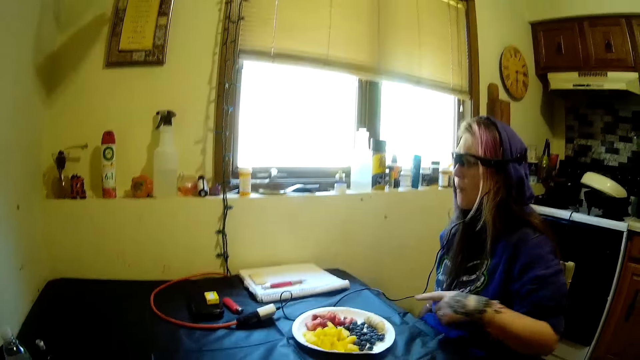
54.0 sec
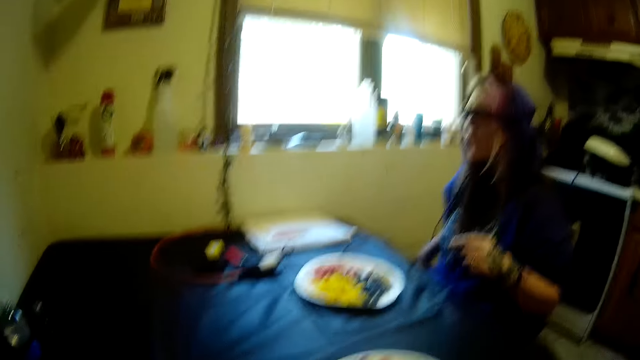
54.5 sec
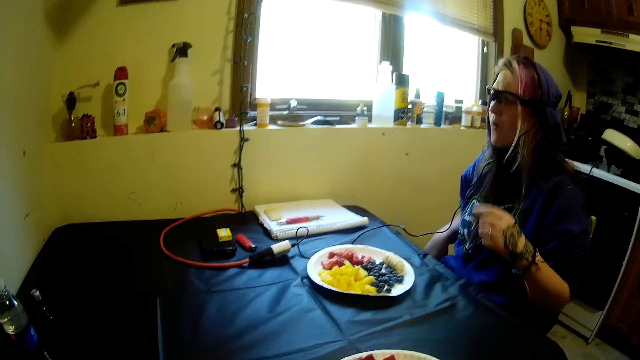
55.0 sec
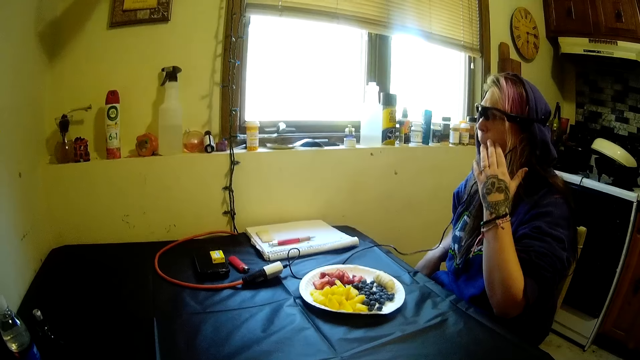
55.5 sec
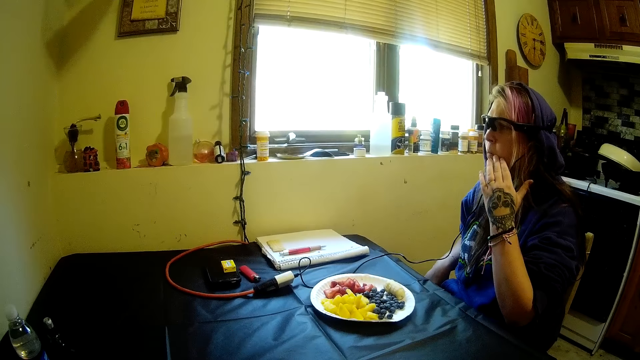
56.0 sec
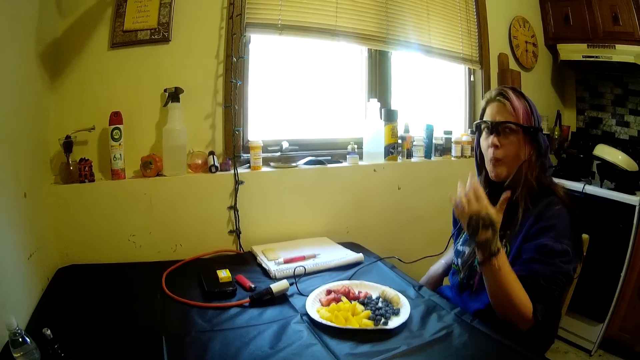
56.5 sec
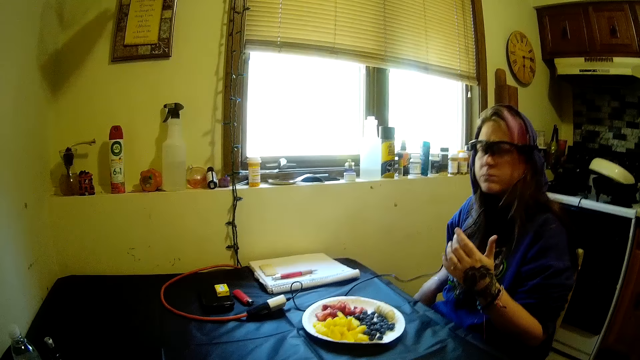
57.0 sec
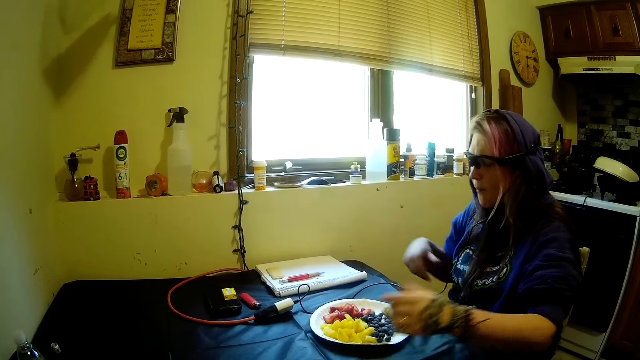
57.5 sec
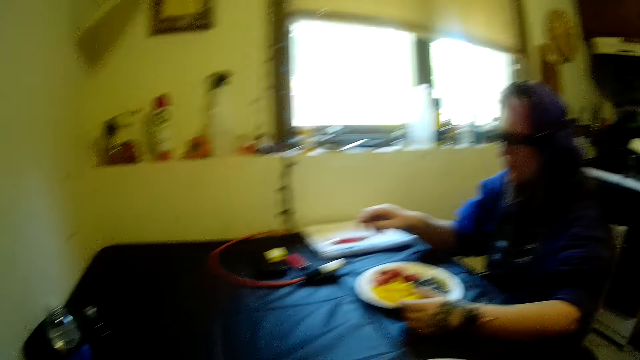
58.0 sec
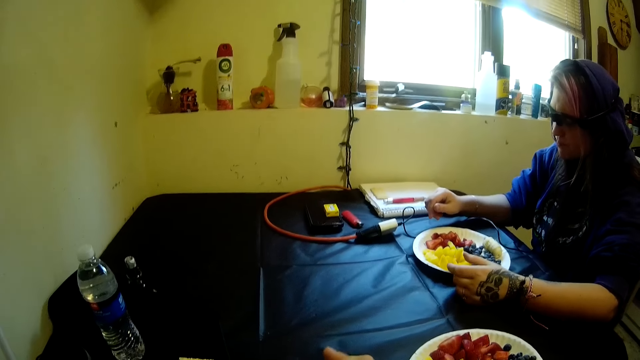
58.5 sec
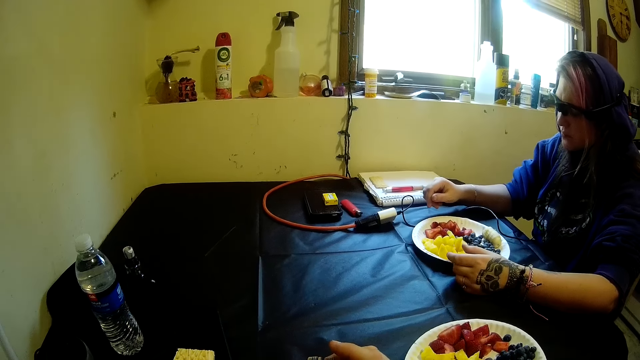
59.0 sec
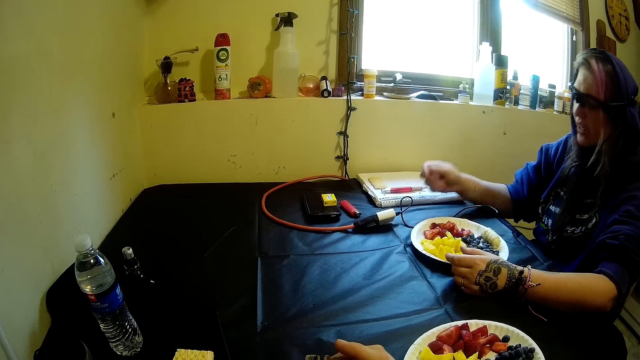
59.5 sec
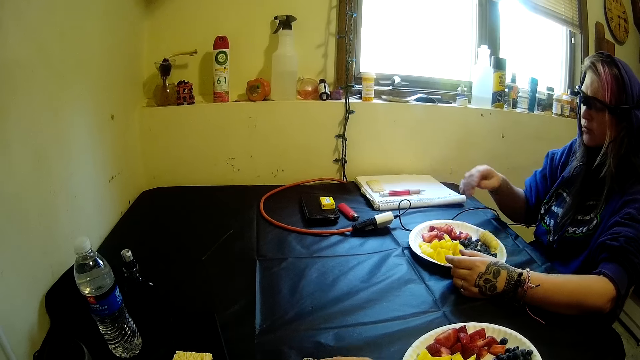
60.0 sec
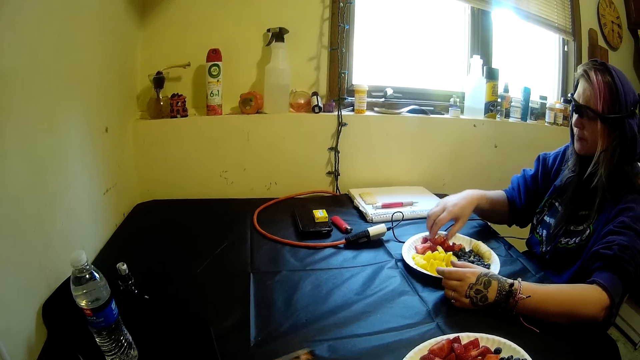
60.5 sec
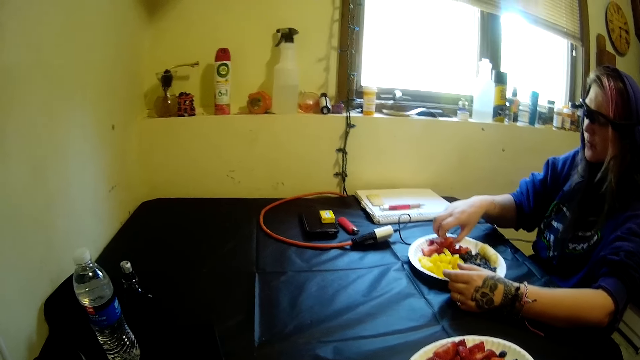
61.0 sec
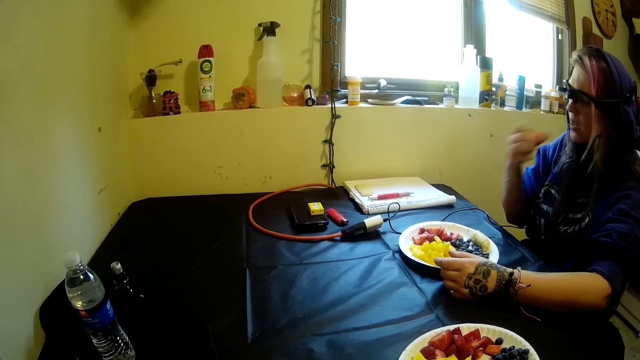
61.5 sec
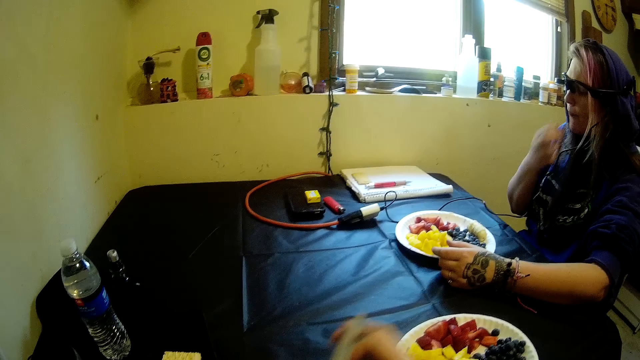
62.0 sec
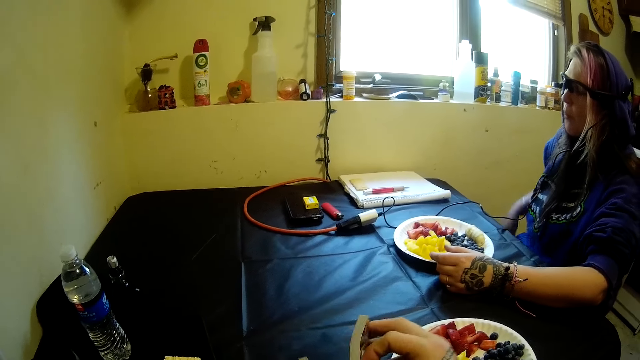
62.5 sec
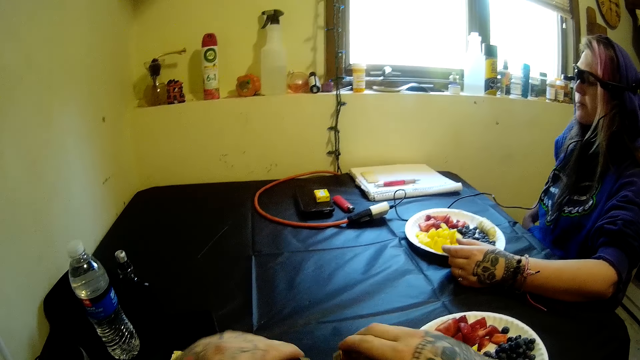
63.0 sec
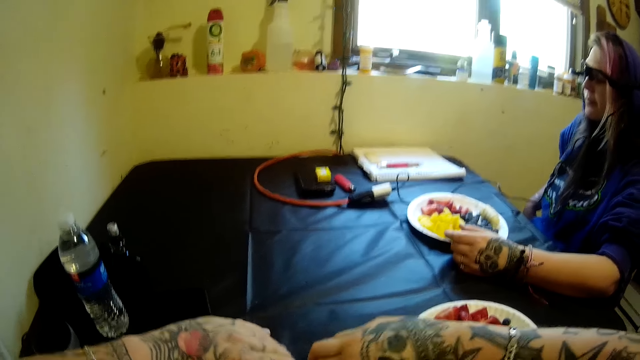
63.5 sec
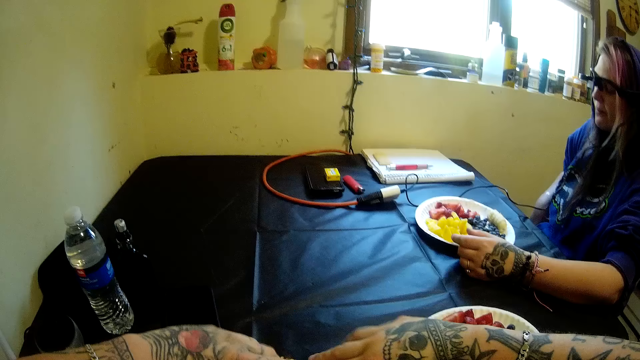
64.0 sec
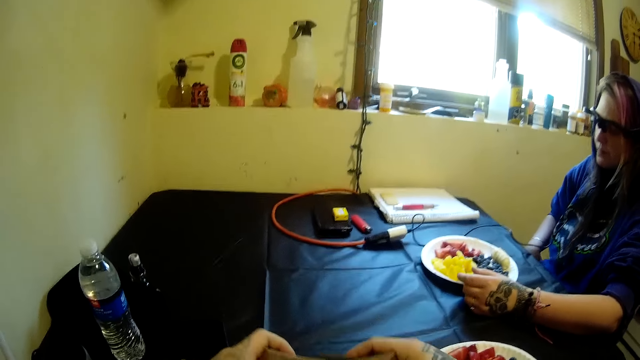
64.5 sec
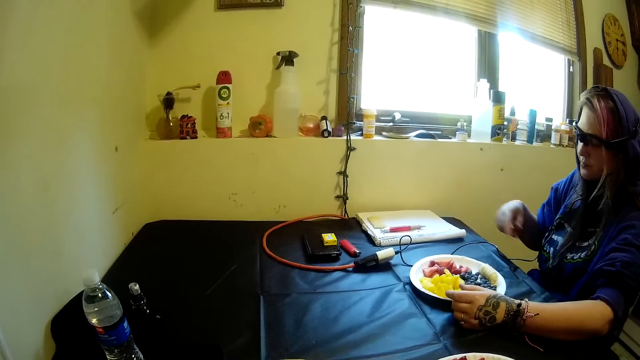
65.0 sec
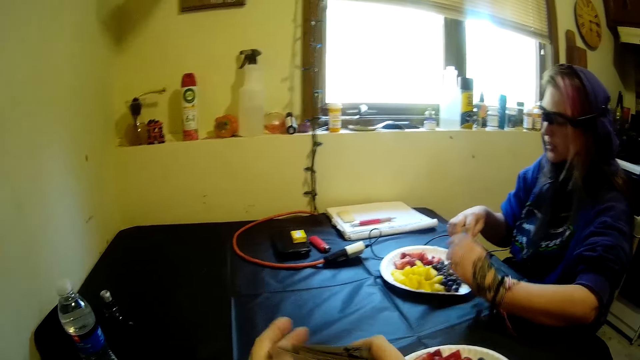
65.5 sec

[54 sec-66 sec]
The woman picks a piece of strawberry from her plate. She eats the piece of strawberry.

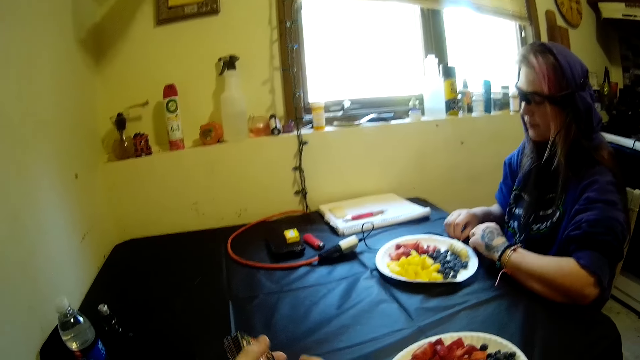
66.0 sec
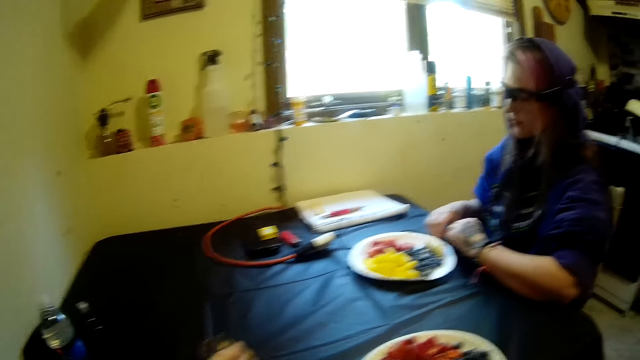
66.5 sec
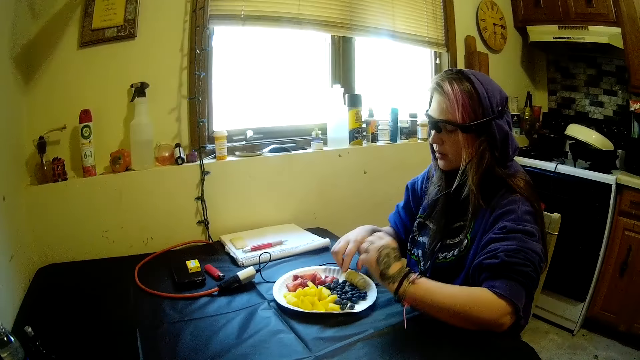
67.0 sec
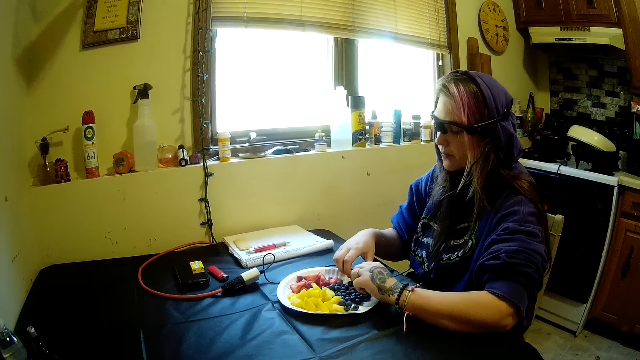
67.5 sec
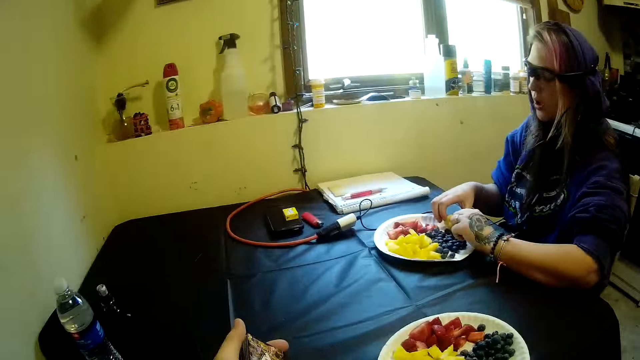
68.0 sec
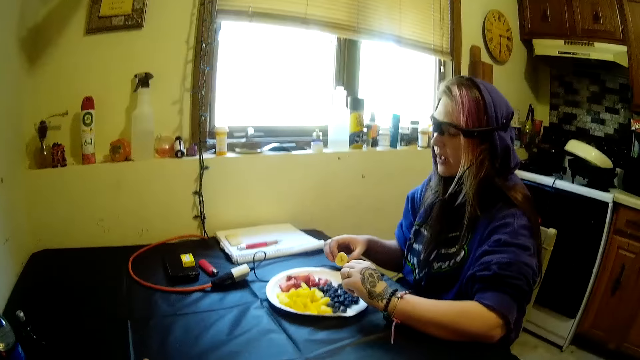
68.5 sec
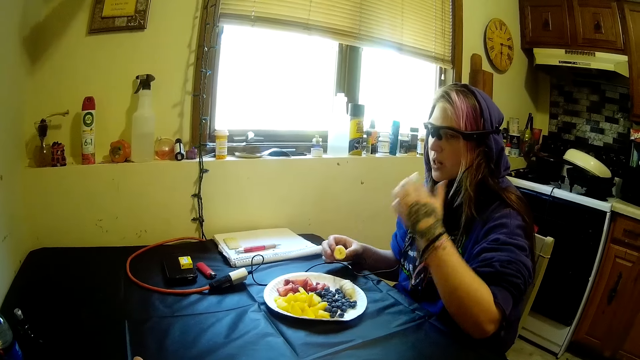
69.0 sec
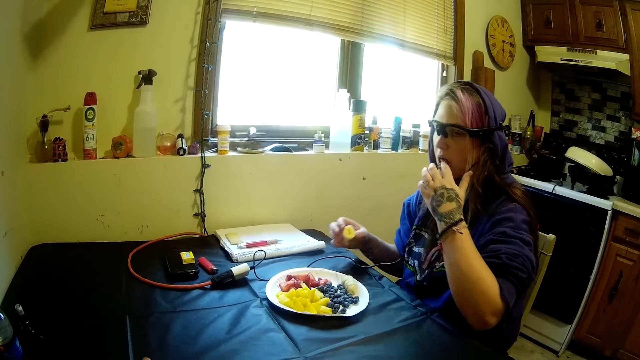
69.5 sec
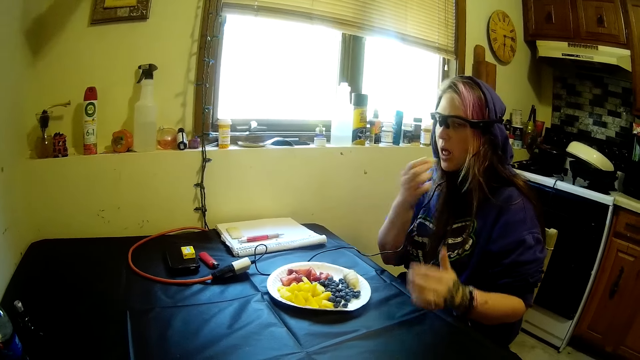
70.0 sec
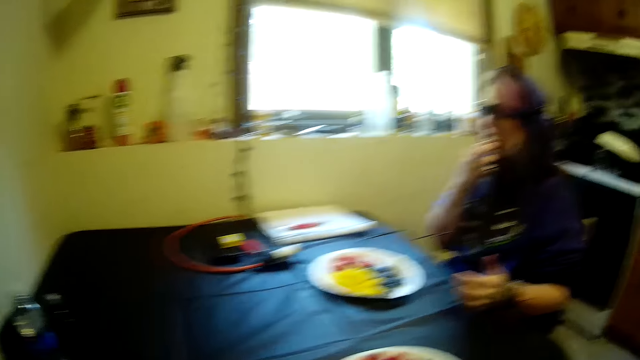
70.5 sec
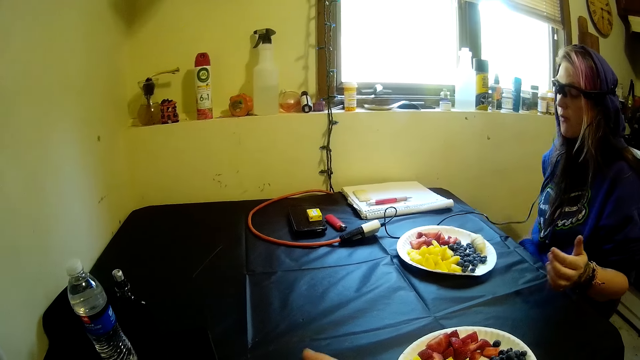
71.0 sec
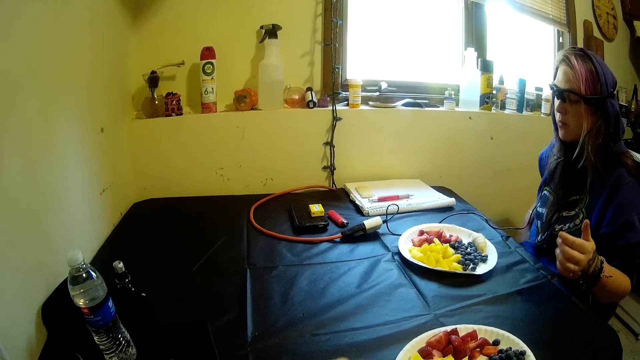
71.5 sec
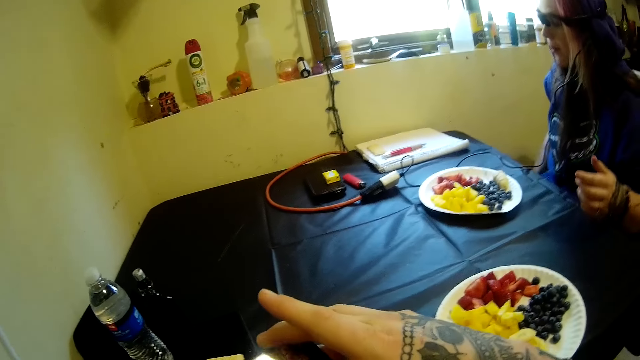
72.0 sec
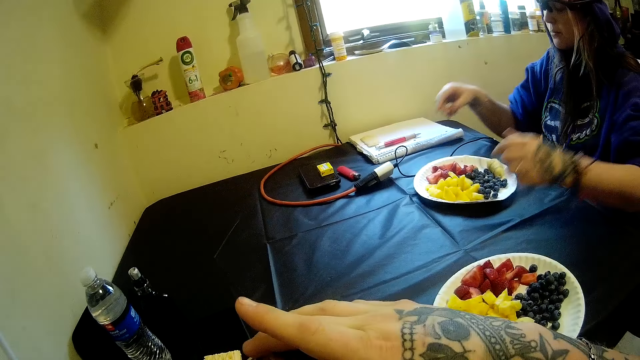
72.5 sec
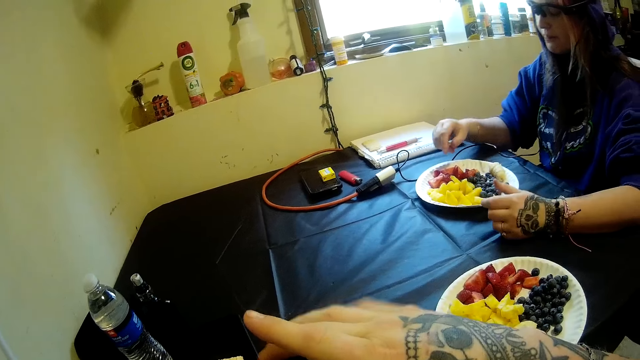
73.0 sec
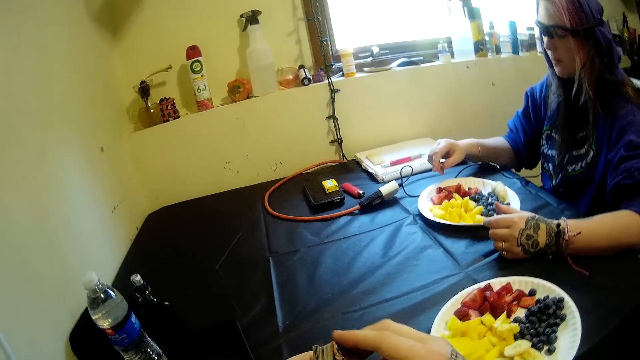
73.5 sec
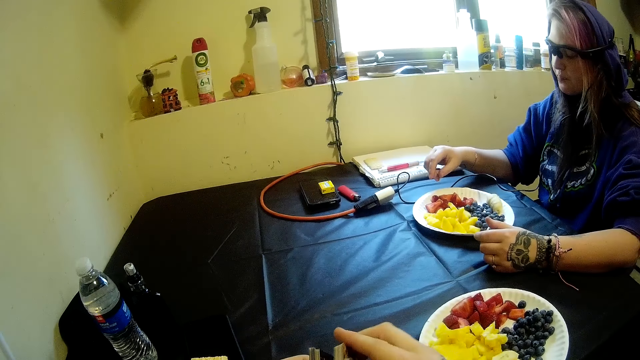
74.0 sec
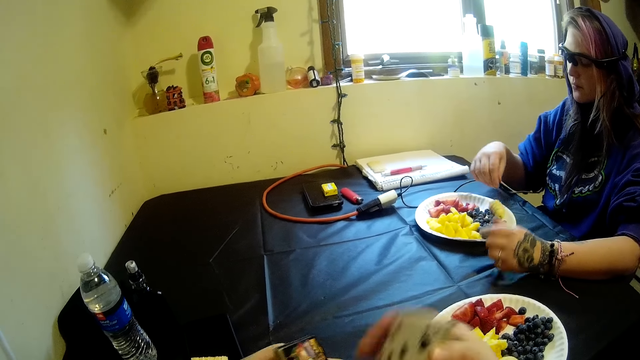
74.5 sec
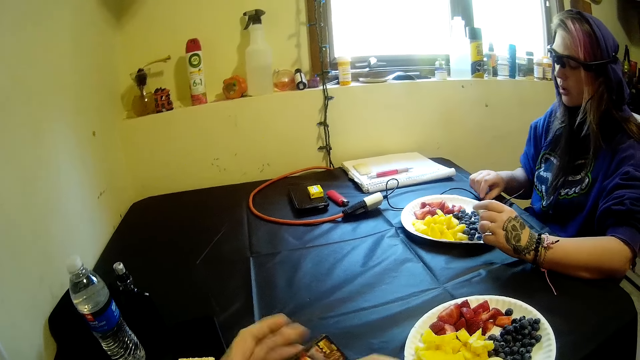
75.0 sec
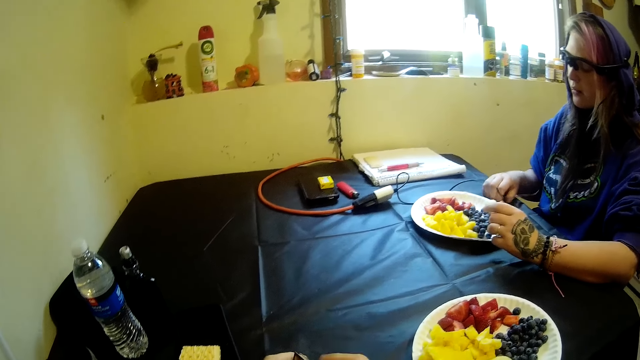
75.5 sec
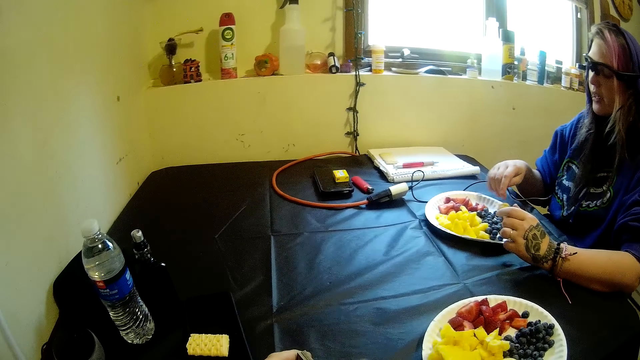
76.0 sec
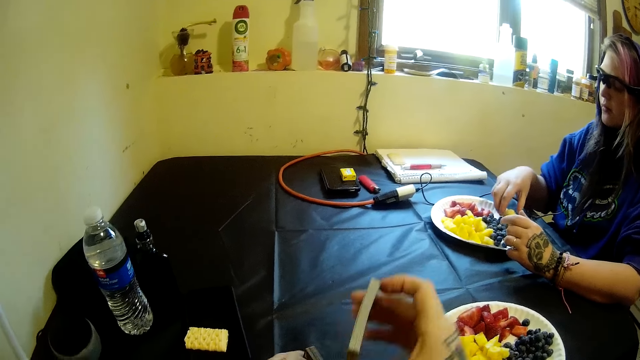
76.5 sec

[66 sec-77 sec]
The woman picks a piece of banana from her plate. She licks her finger. She eats another piece of banana. The camera wearer arranges the playing cards. They shuffle the deck of cards.
